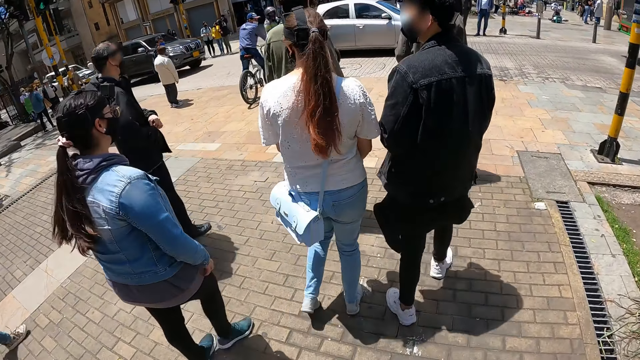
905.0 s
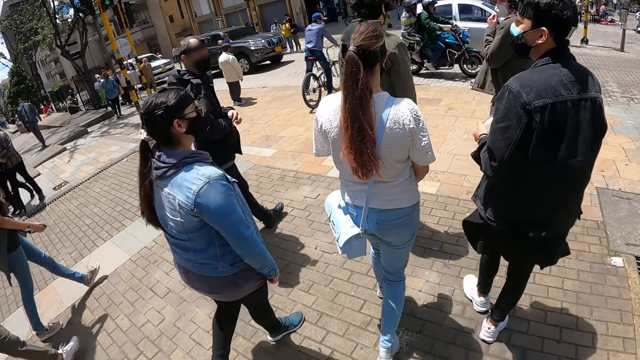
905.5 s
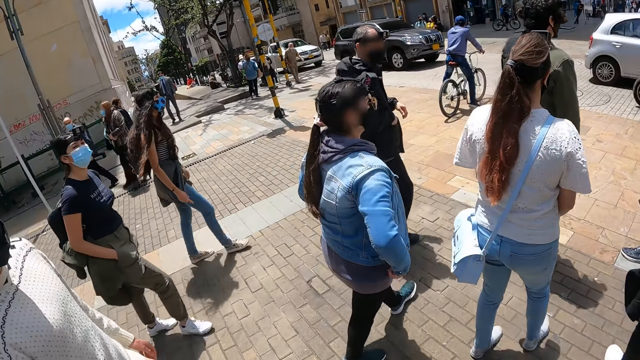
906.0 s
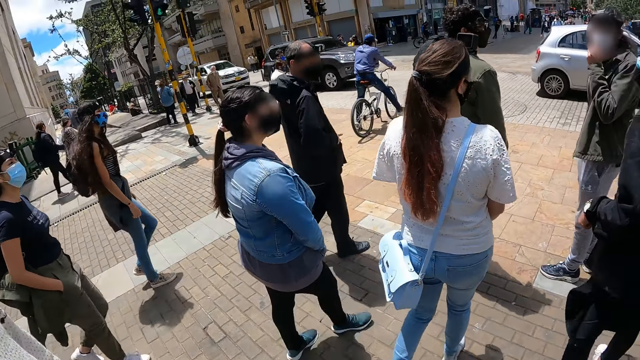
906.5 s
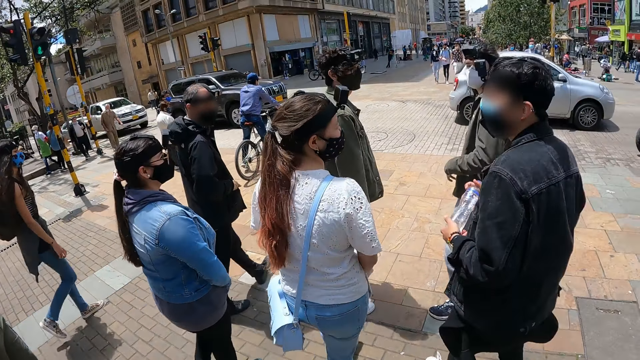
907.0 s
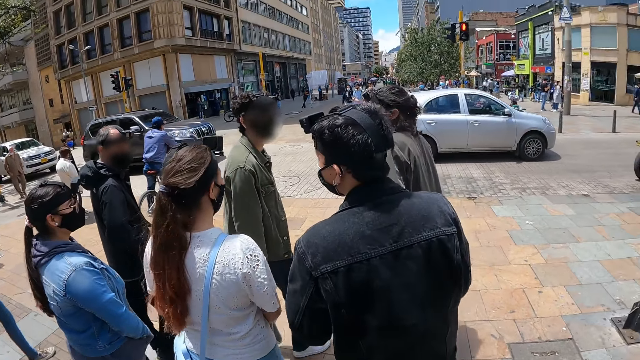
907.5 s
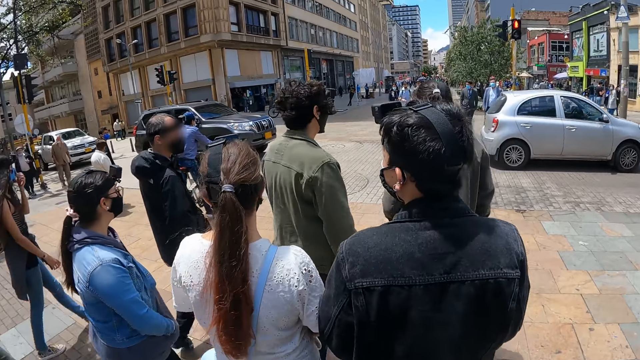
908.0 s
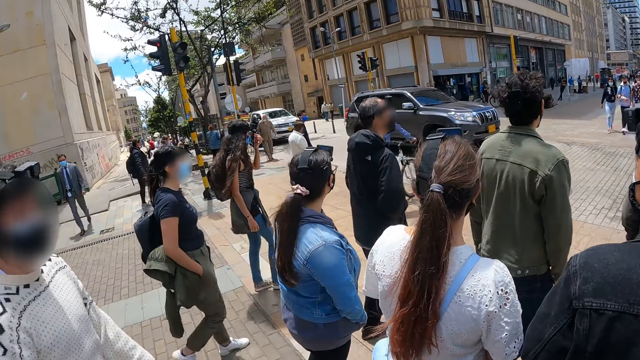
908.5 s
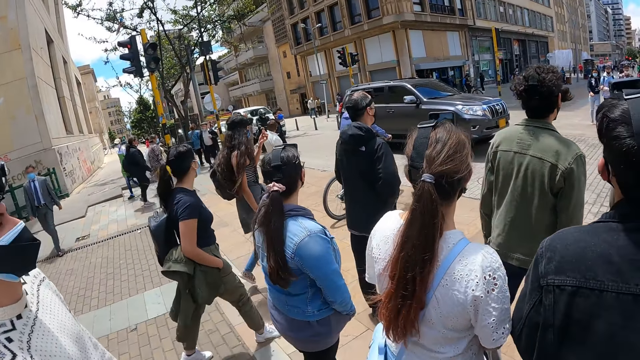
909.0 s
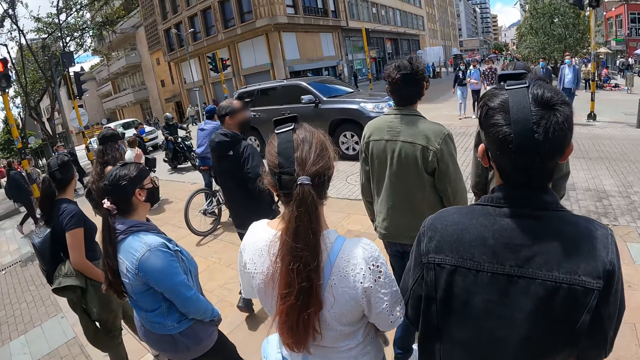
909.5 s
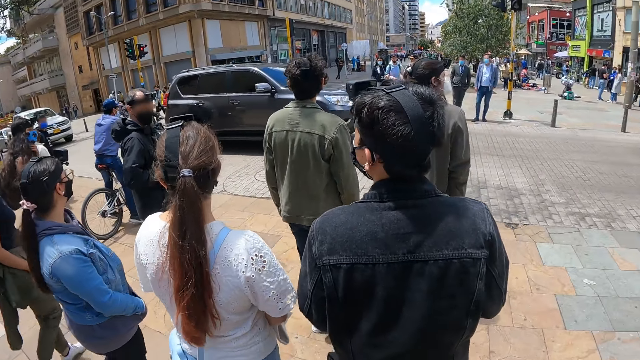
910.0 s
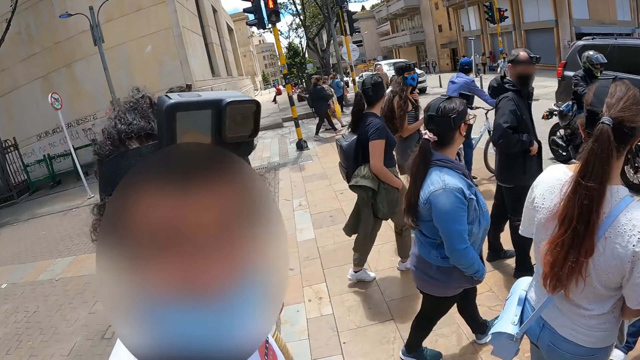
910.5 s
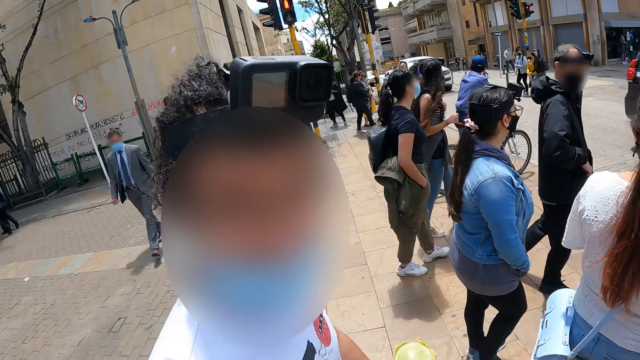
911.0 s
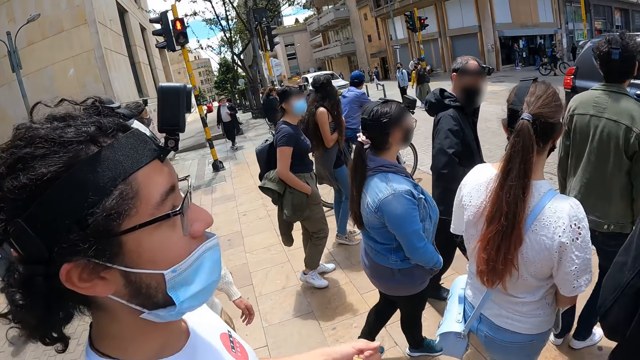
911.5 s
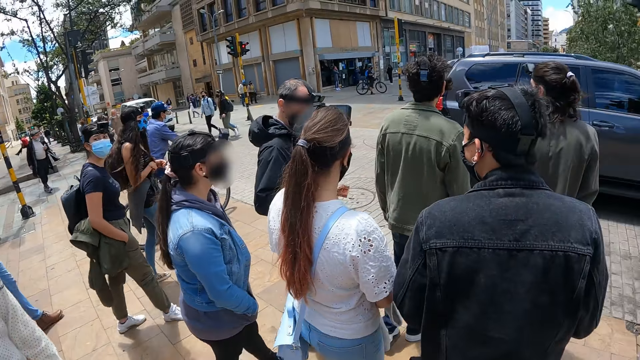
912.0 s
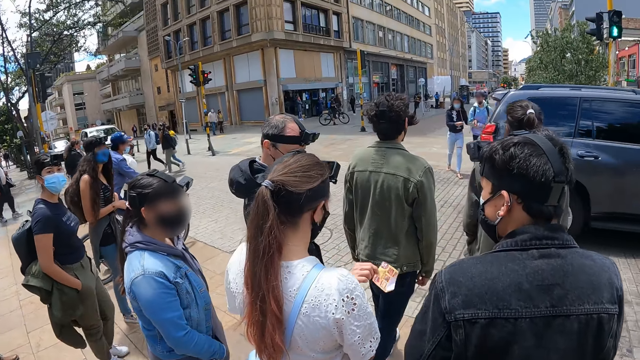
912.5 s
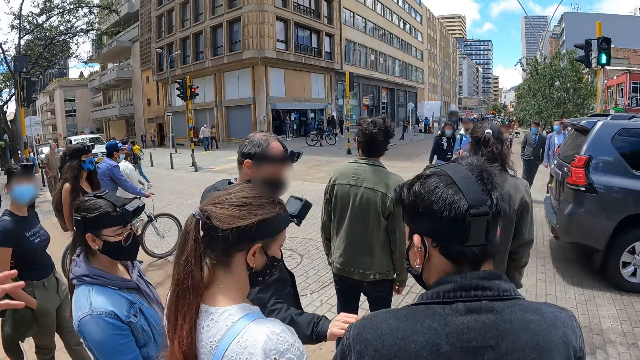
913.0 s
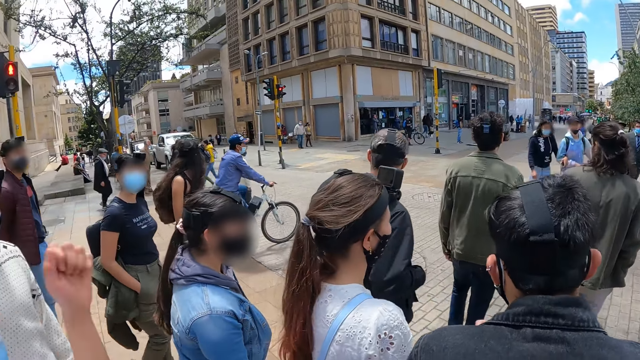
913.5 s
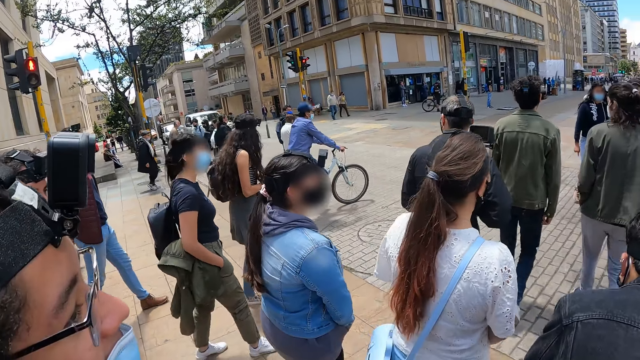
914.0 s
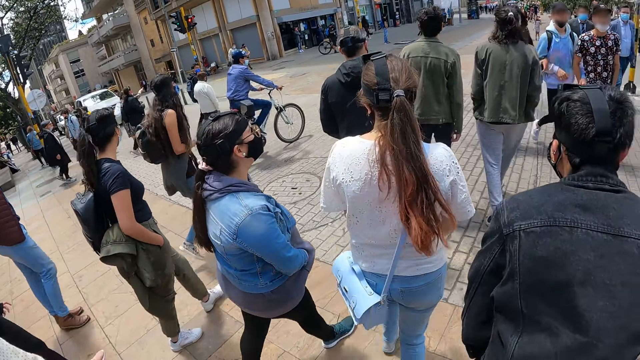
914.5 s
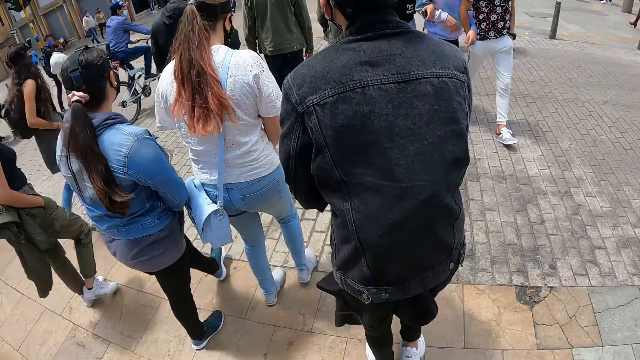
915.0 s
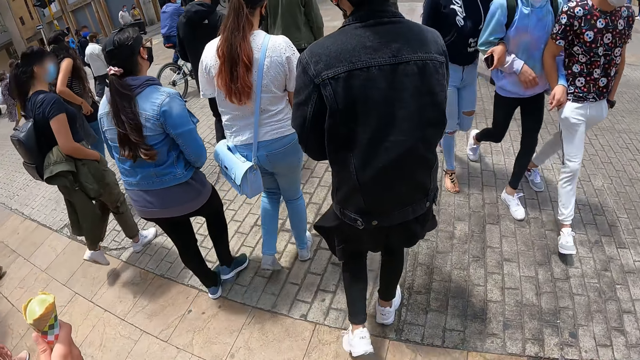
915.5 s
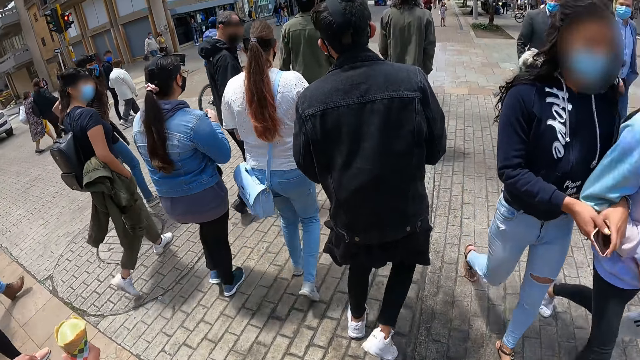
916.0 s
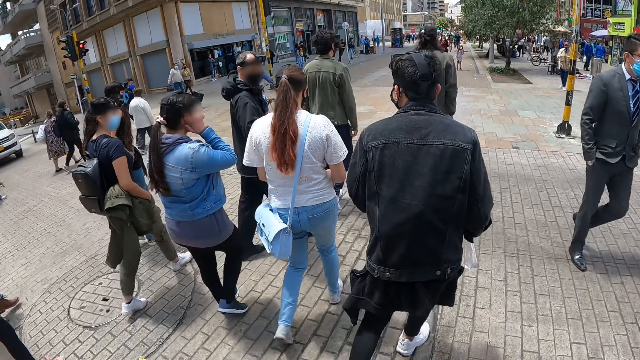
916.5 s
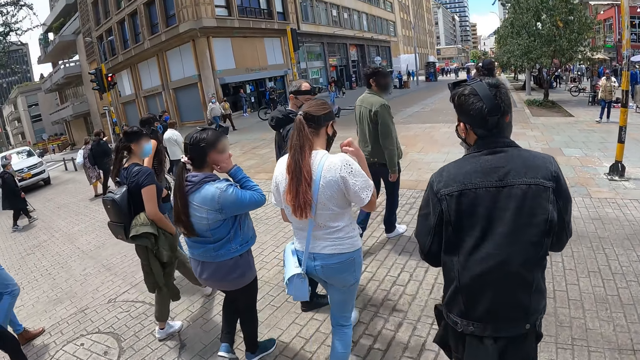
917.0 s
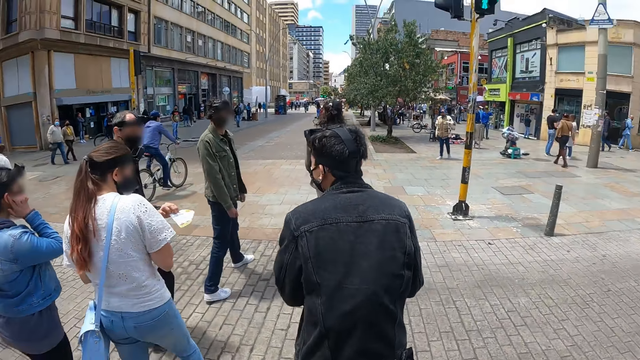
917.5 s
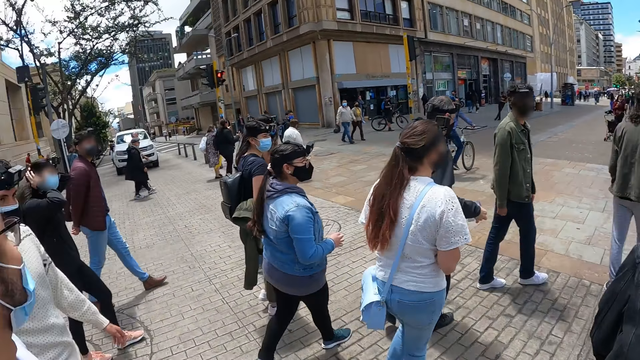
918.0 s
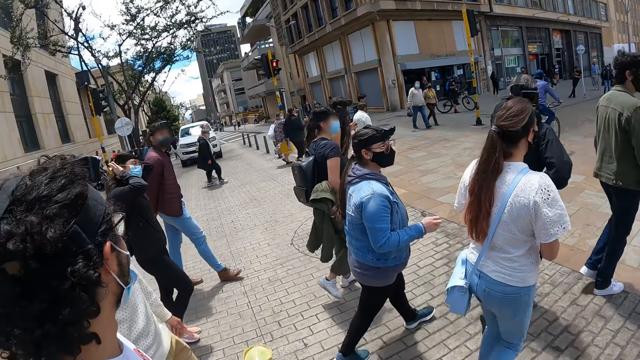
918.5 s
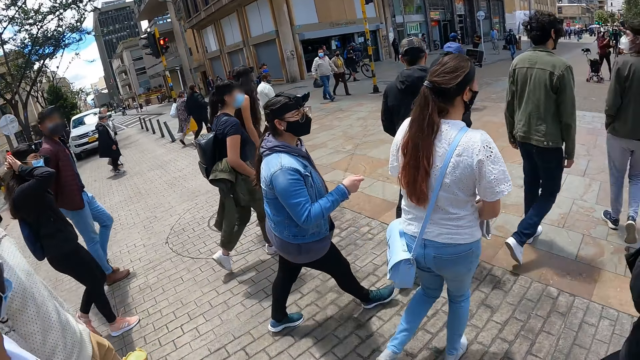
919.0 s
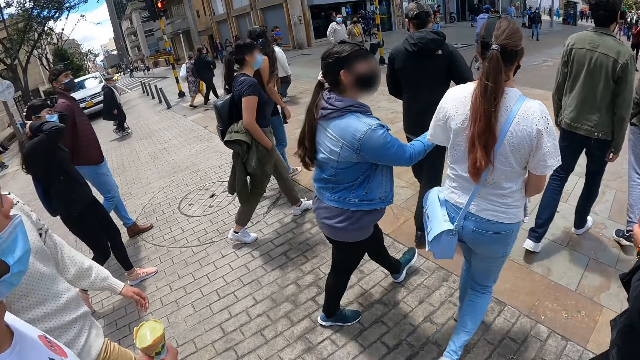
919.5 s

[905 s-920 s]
The camera wearer stands on the road. A man interacts with the camera wearer. Another man picks paper from a third man. The camera wearer walks on the road. The man who picked the paper walks around.

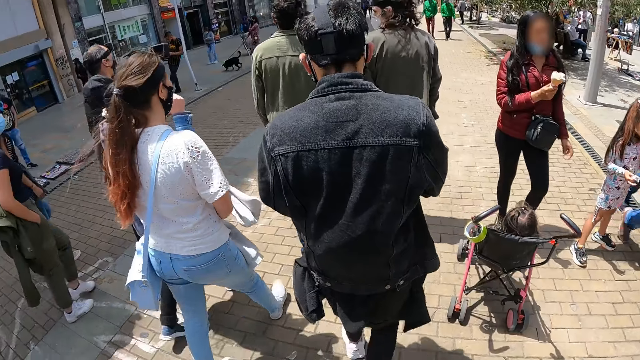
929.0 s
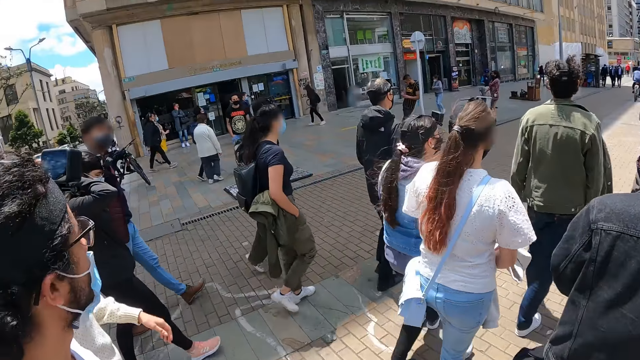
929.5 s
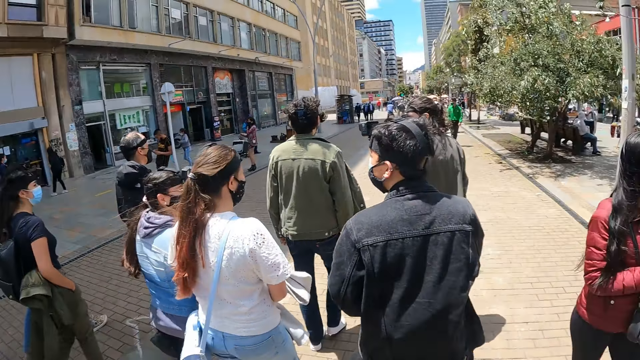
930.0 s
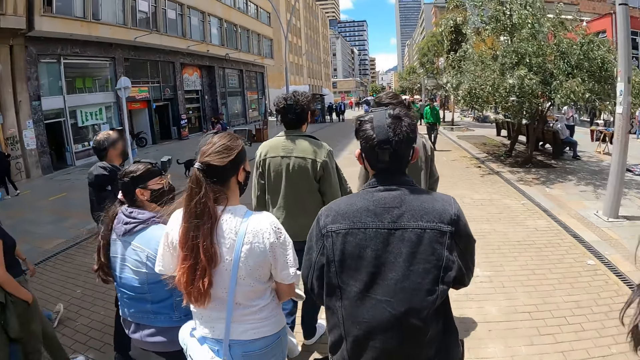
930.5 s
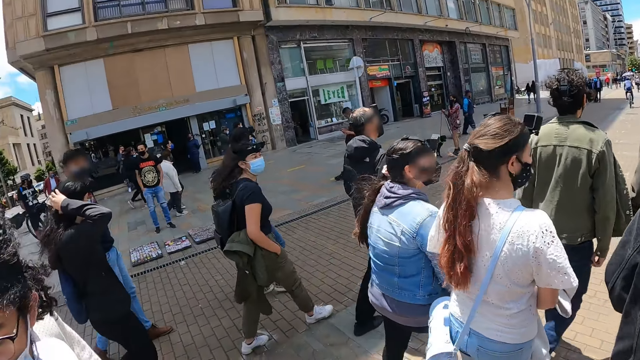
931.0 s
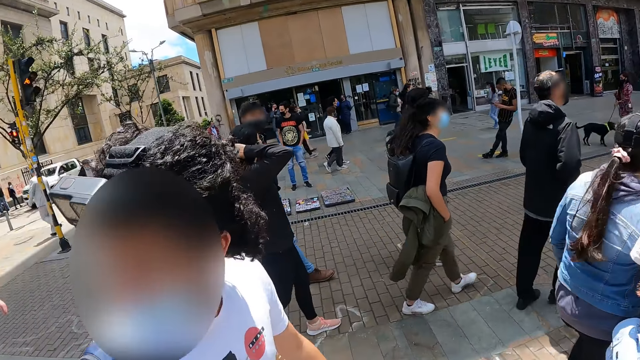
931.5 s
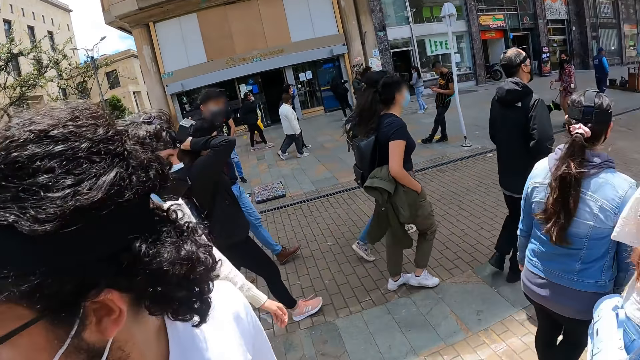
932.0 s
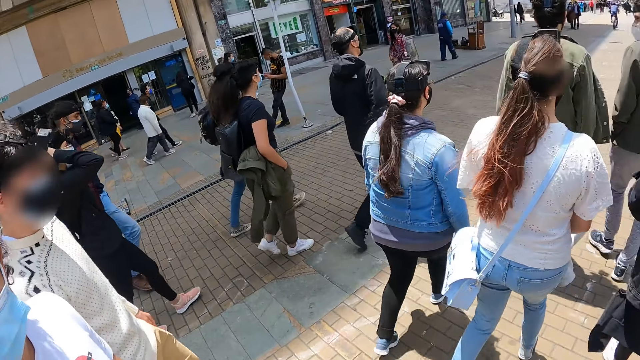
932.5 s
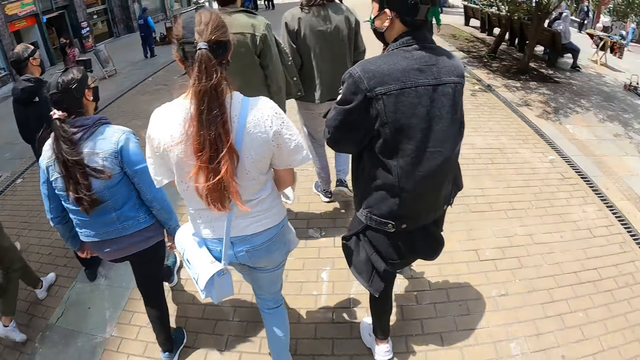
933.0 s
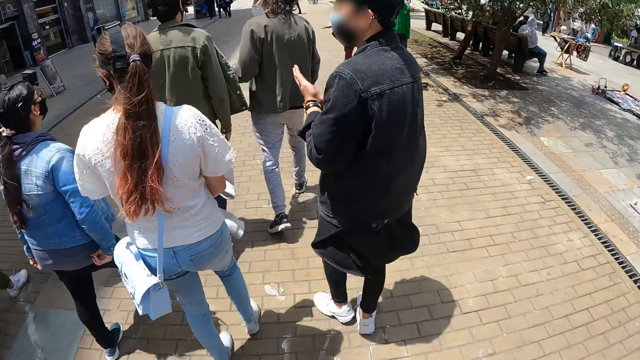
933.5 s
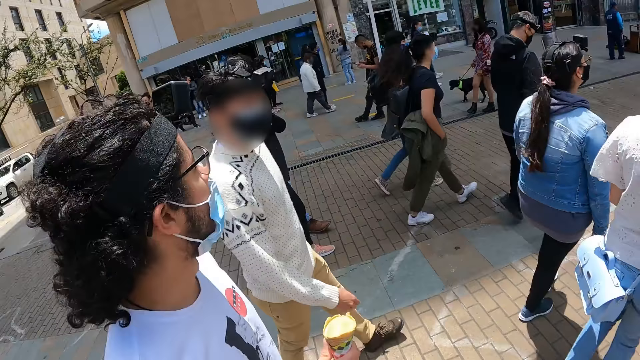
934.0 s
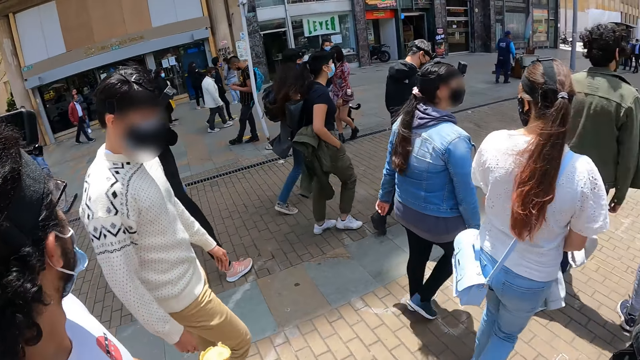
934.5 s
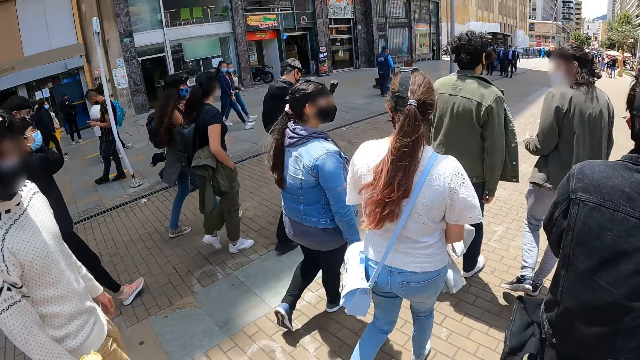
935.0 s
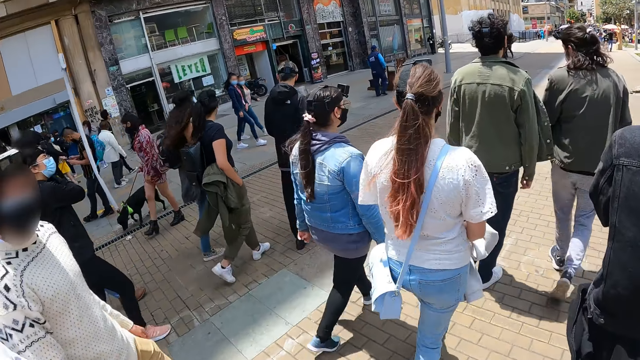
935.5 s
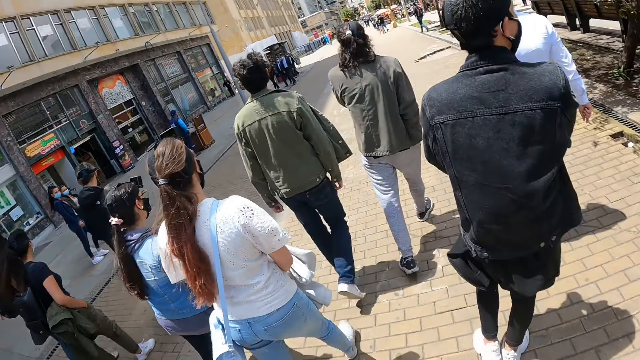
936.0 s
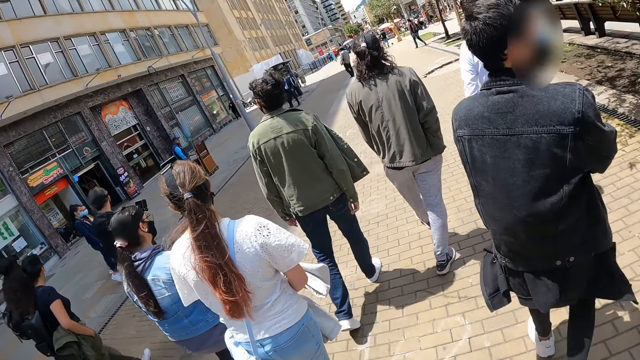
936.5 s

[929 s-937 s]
A woman walks around.
